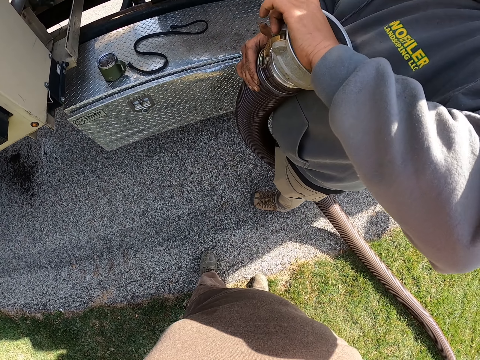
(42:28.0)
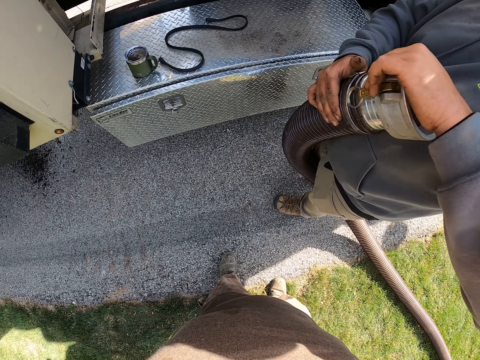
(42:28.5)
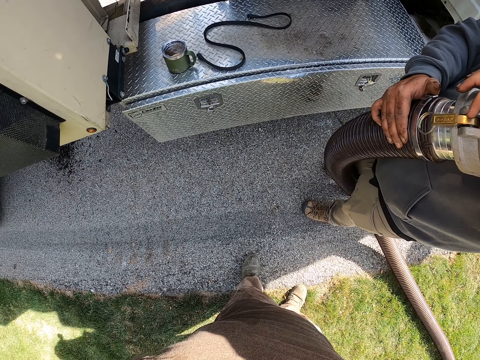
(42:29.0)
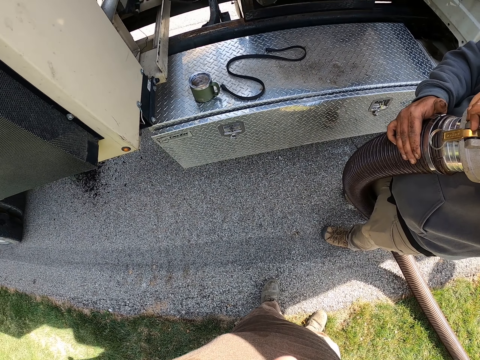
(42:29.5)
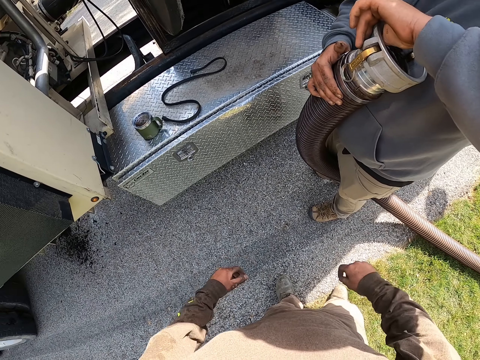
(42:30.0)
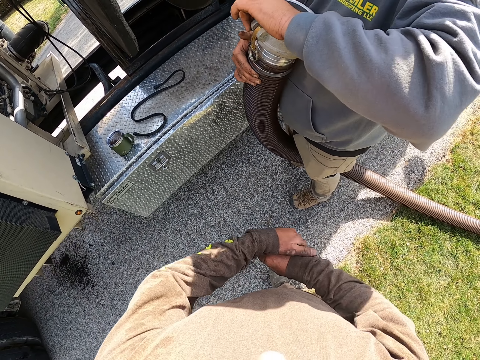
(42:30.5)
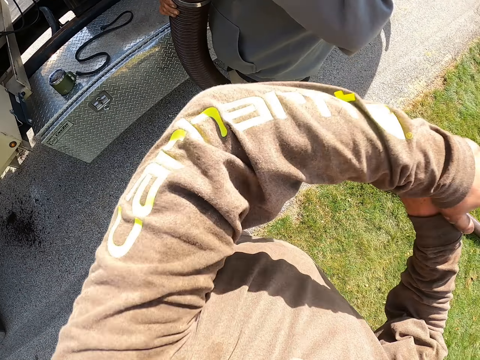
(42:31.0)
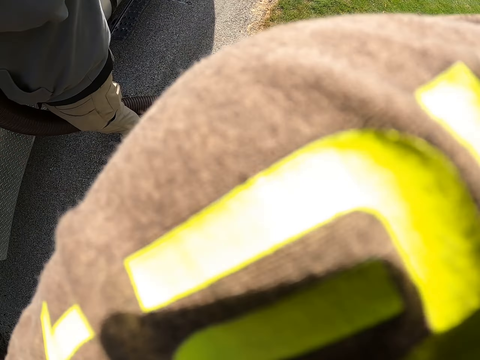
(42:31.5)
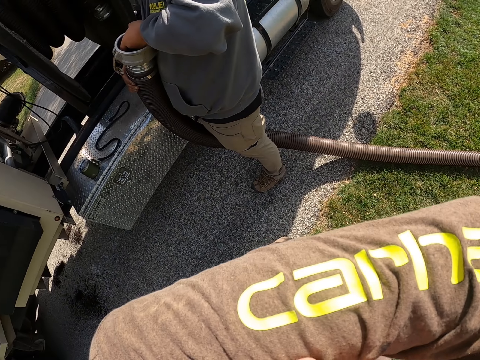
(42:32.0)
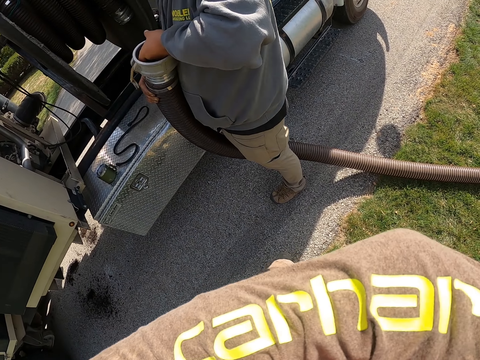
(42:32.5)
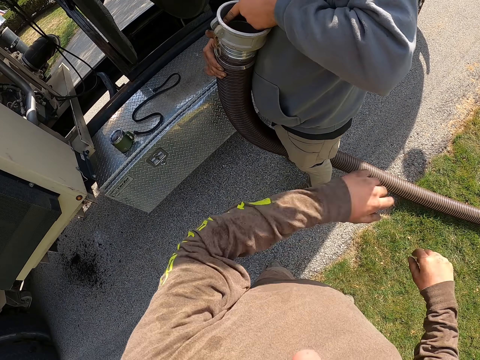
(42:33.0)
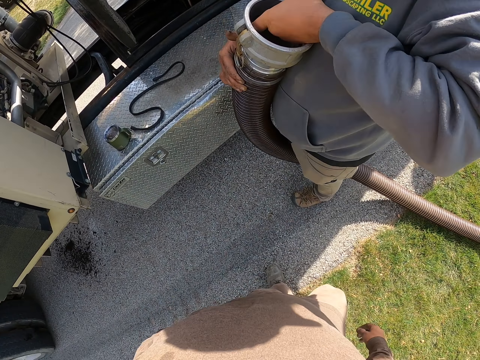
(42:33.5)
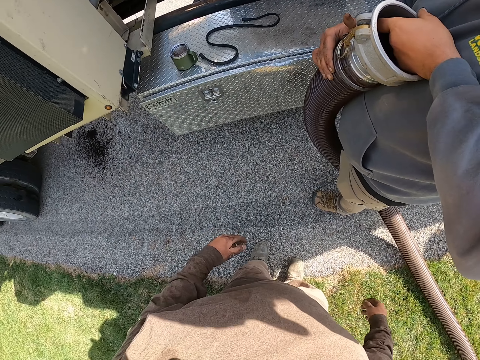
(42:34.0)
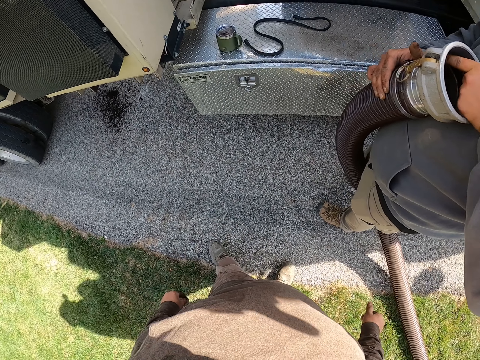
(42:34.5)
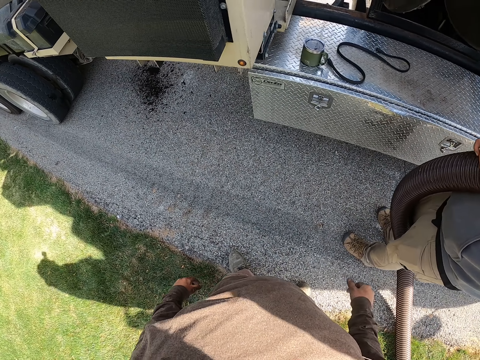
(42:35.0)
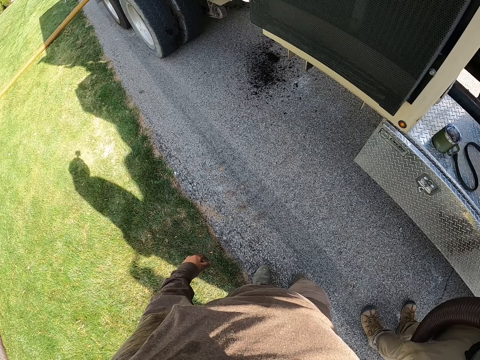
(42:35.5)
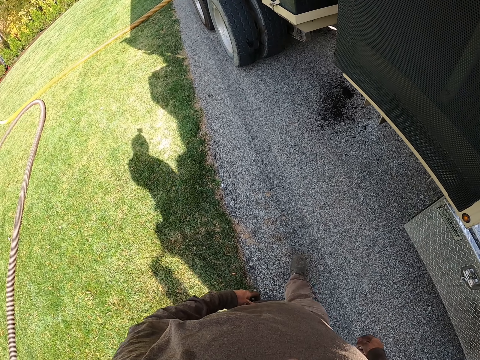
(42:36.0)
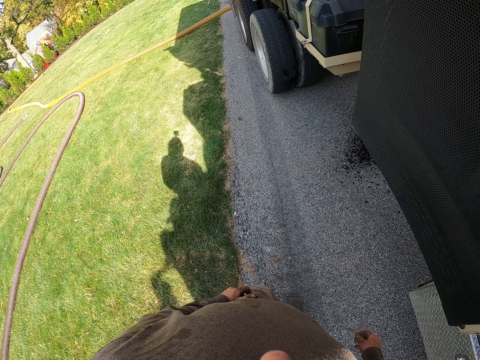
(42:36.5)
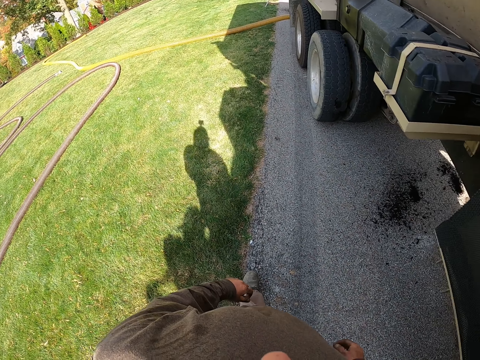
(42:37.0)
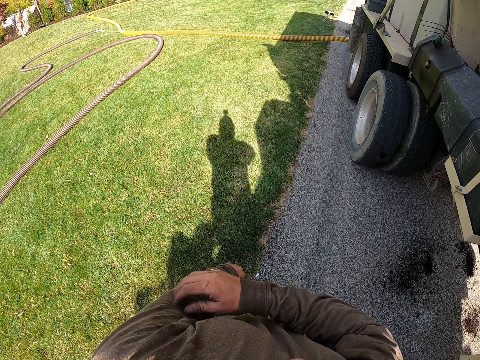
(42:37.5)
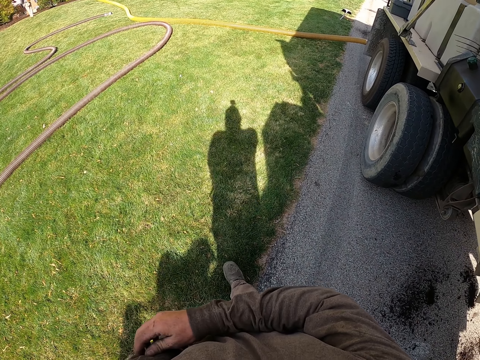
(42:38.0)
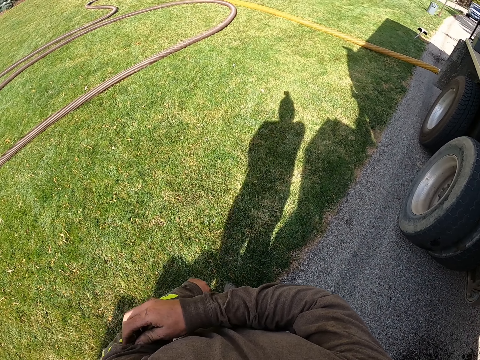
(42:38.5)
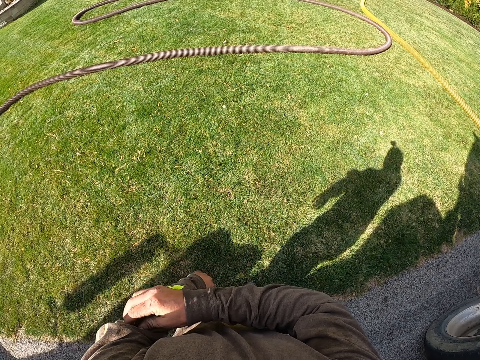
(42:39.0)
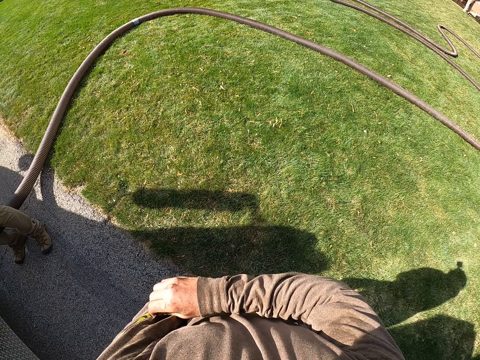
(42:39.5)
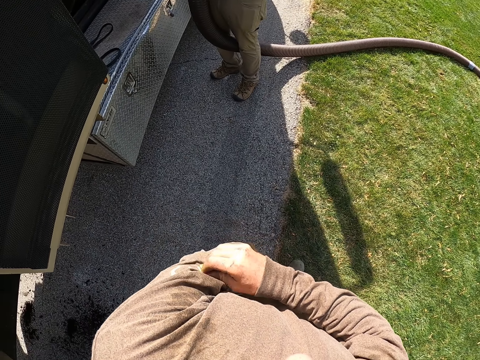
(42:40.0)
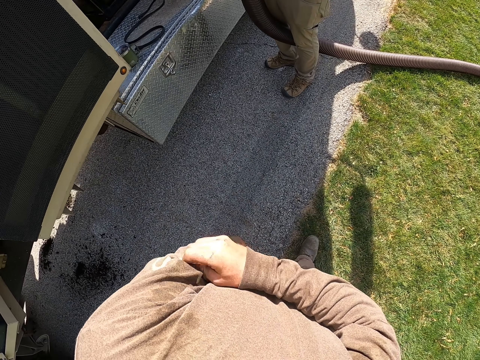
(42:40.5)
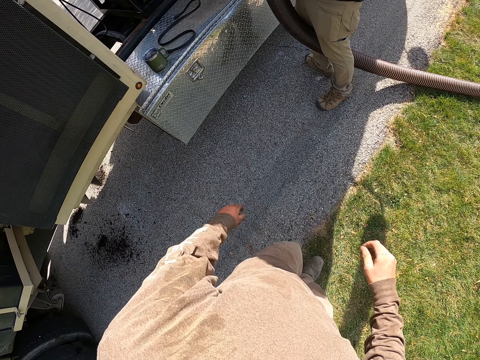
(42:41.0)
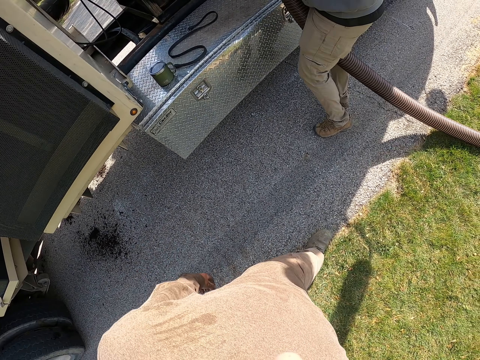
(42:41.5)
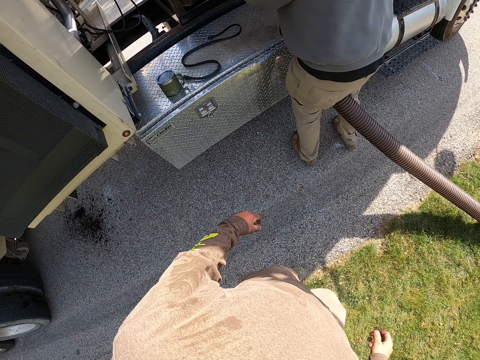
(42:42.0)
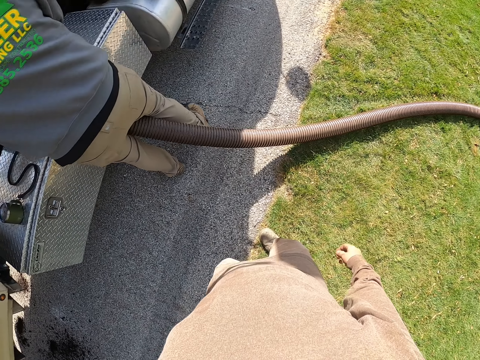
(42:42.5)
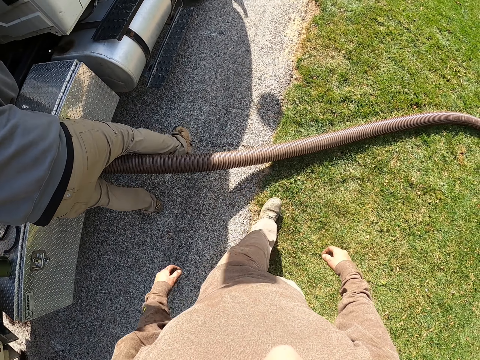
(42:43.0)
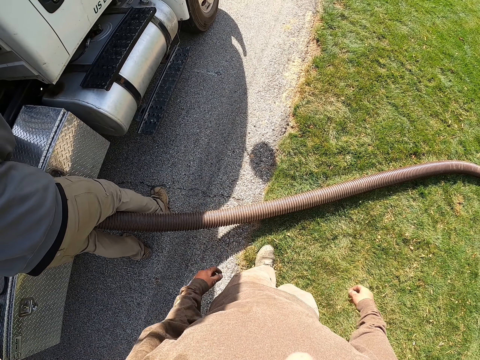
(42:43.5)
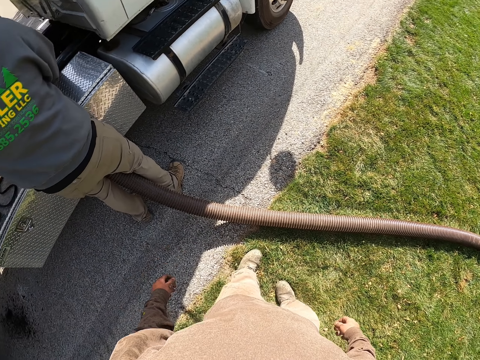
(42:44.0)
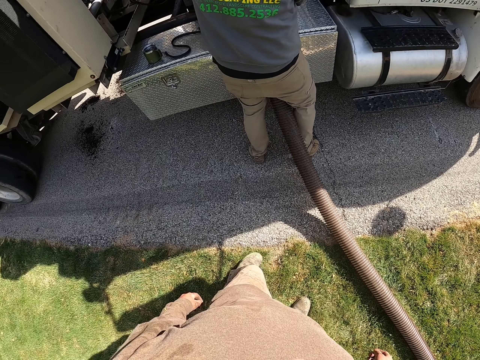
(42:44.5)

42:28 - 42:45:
The camera wearer lifts his hands up. He wipes the face. He walks around. He scratches his body. He walks around.

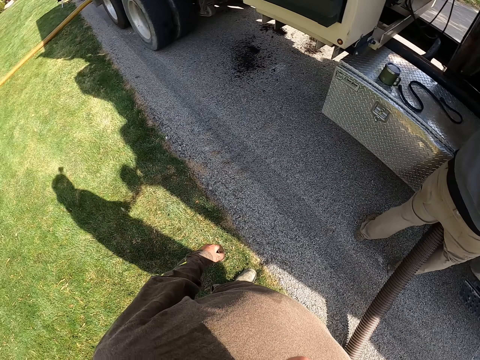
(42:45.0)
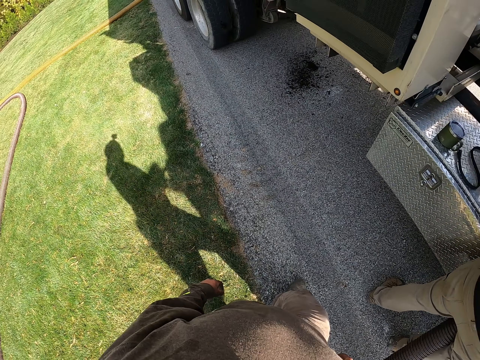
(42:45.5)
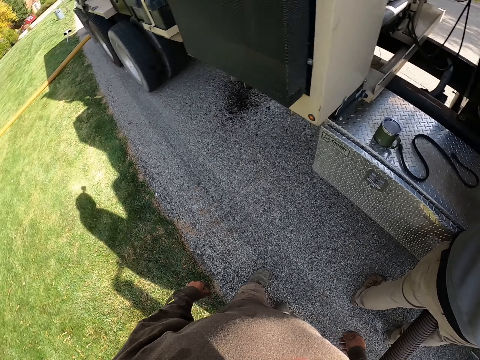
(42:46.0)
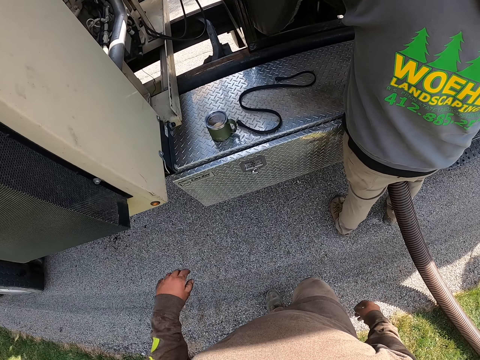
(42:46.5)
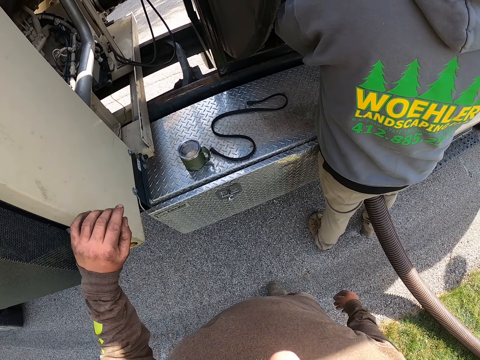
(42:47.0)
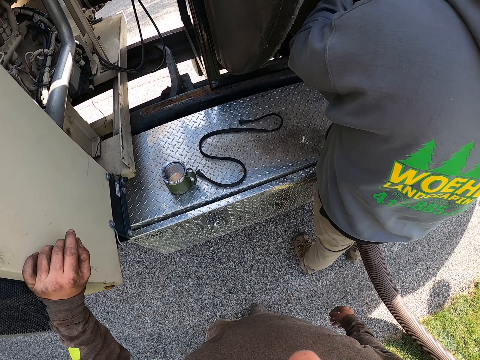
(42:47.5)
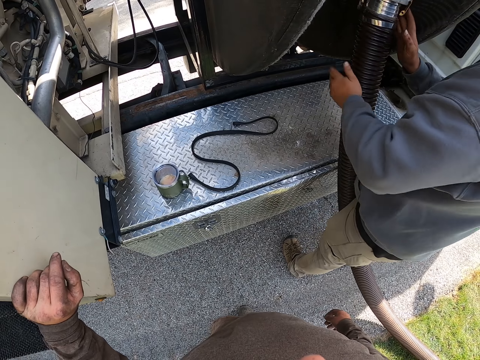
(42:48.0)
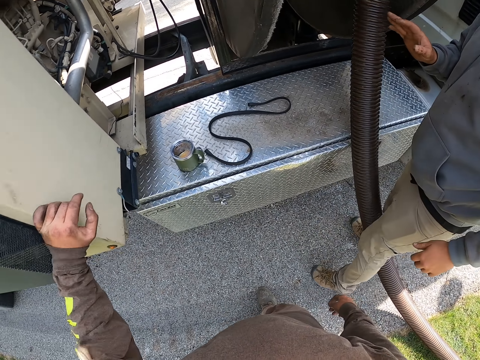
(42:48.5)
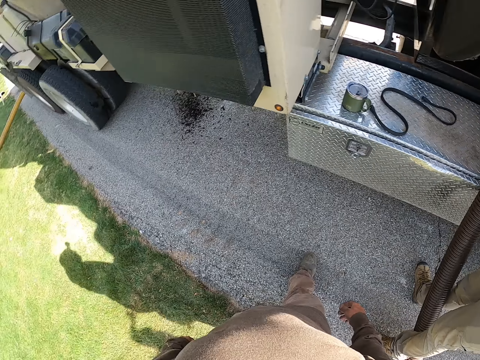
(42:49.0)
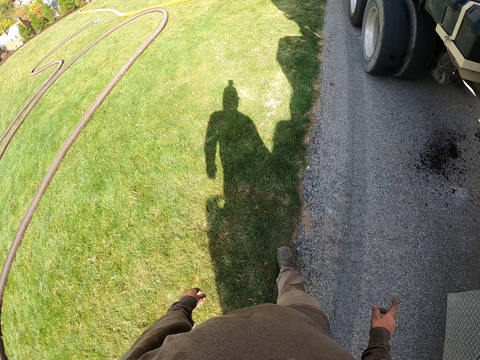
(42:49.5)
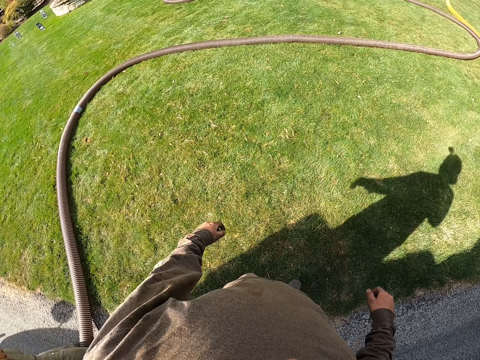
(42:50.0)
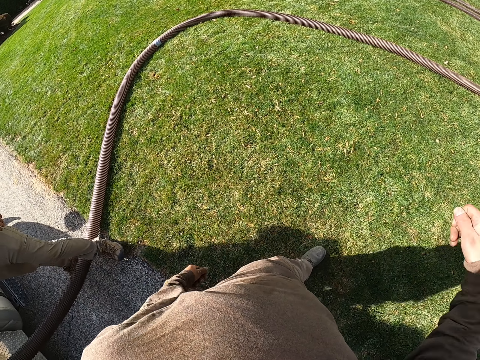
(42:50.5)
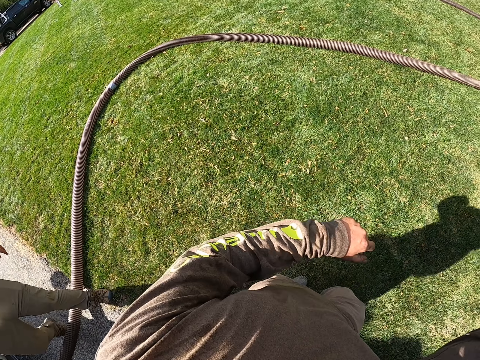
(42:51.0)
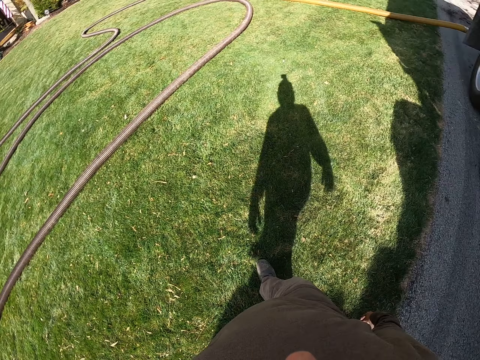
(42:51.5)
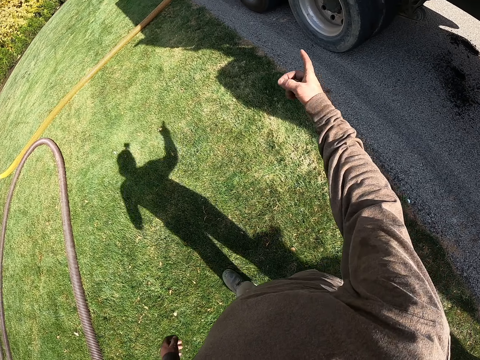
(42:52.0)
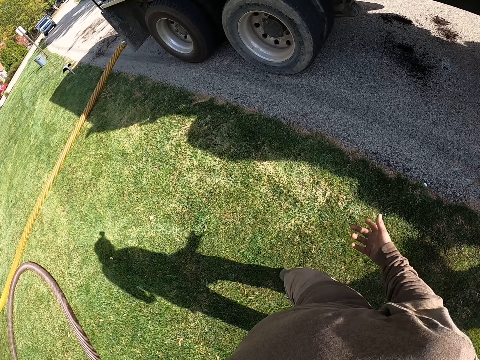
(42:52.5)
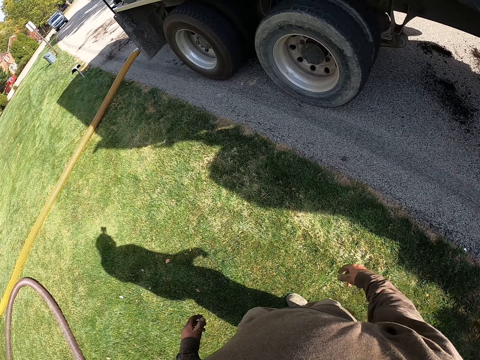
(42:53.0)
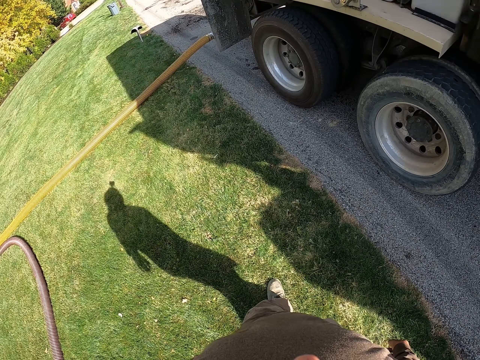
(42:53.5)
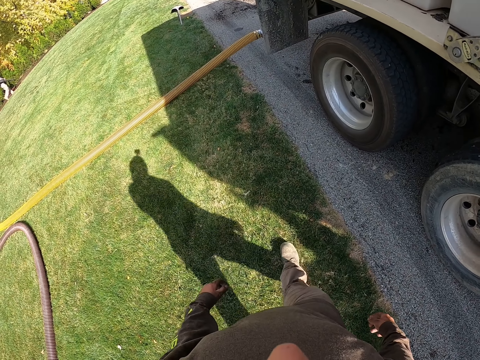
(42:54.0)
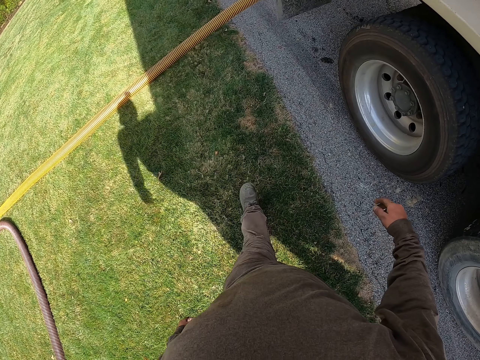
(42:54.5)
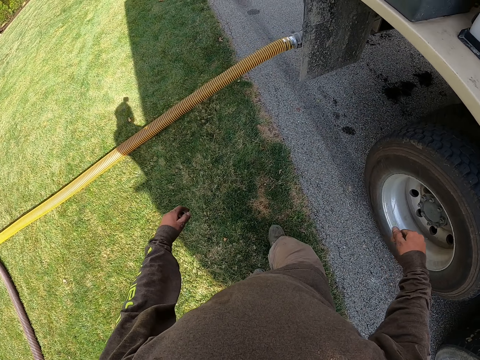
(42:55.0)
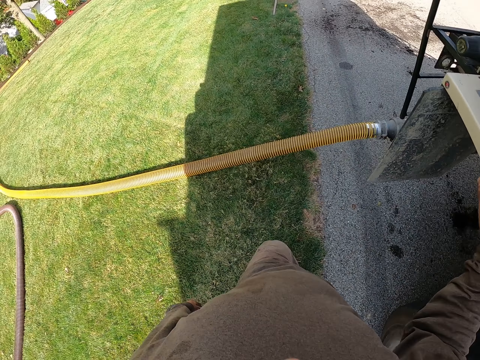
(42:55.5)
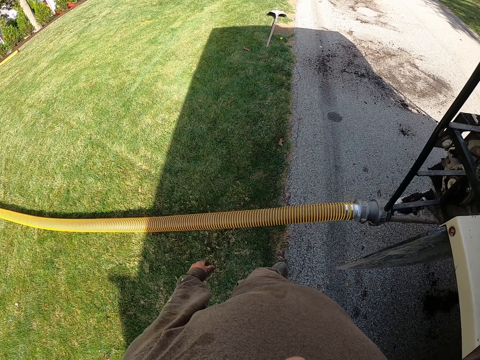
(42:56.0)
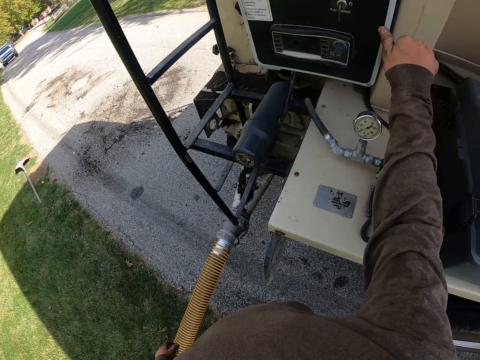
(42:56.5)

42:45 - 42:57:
The camera wearer walks around. They touch the truck. They walk around. They point at the ground. They walk around.
